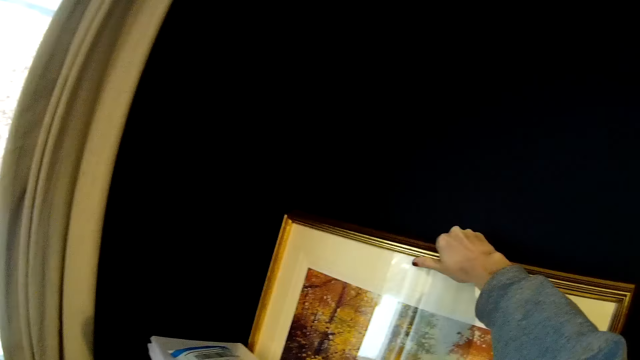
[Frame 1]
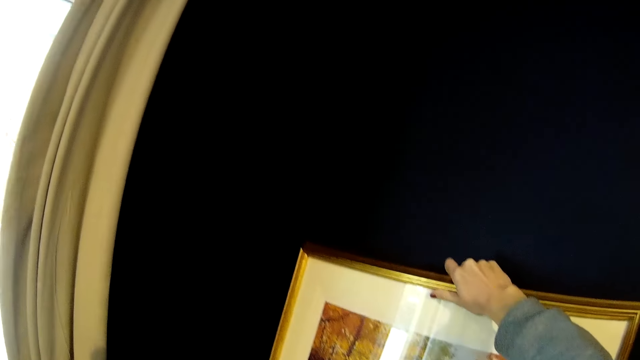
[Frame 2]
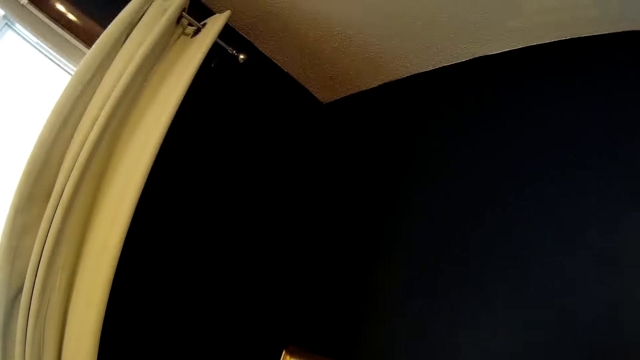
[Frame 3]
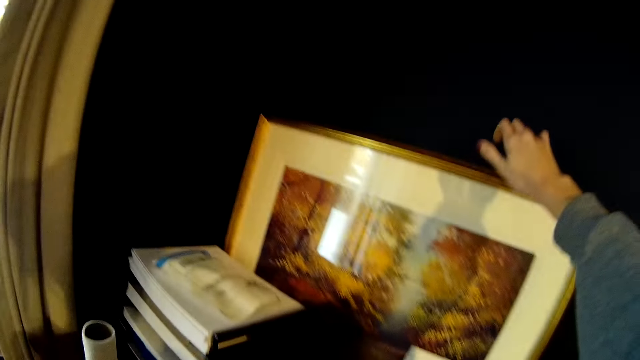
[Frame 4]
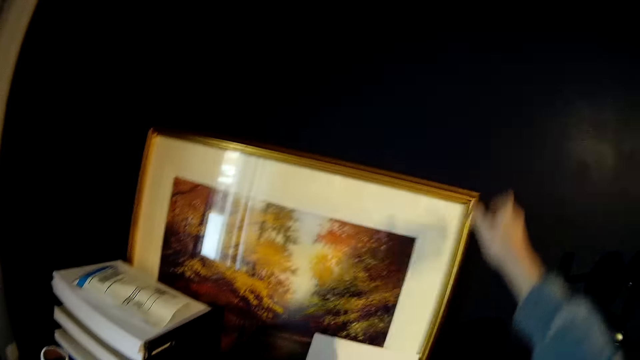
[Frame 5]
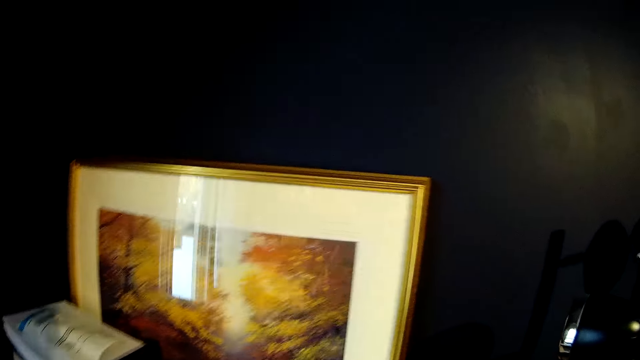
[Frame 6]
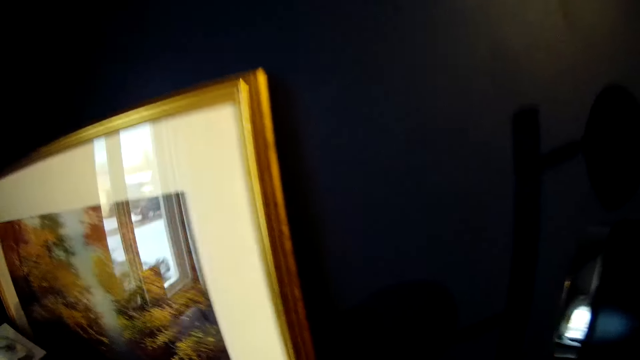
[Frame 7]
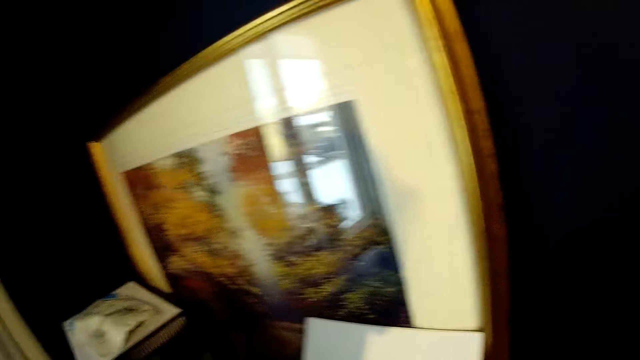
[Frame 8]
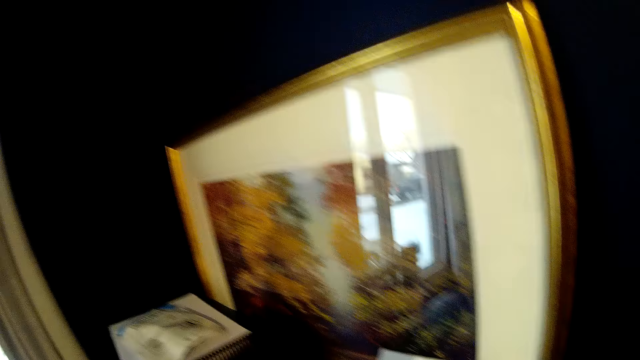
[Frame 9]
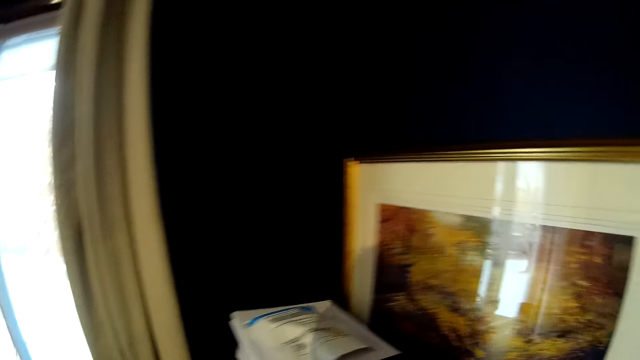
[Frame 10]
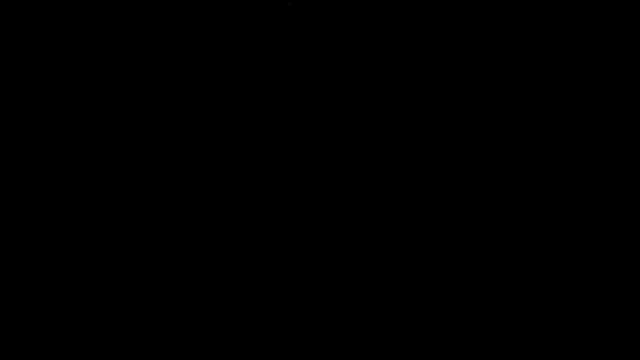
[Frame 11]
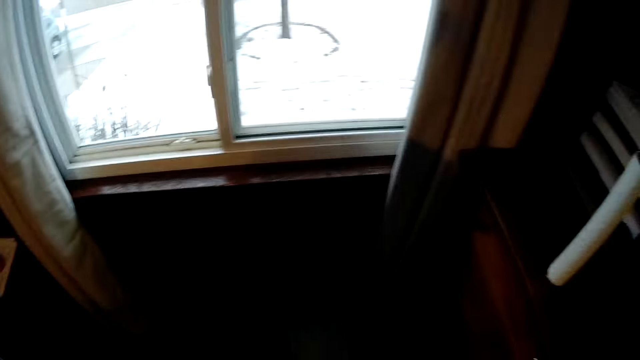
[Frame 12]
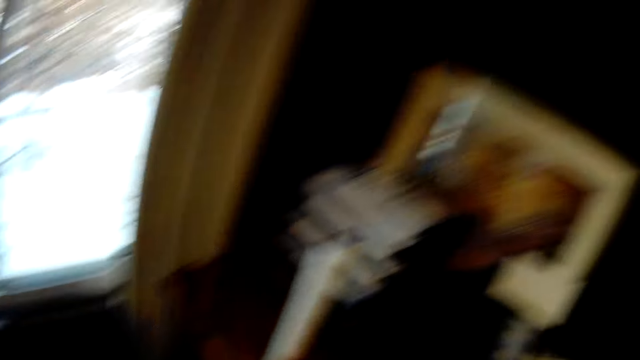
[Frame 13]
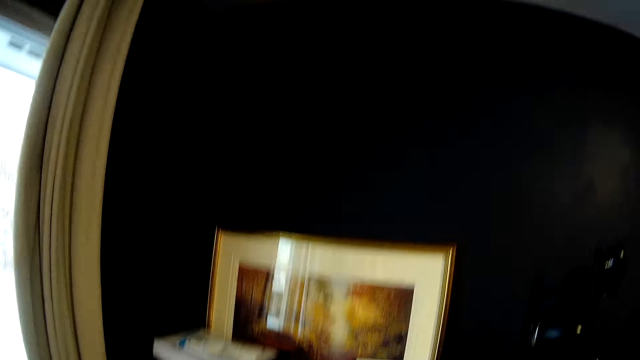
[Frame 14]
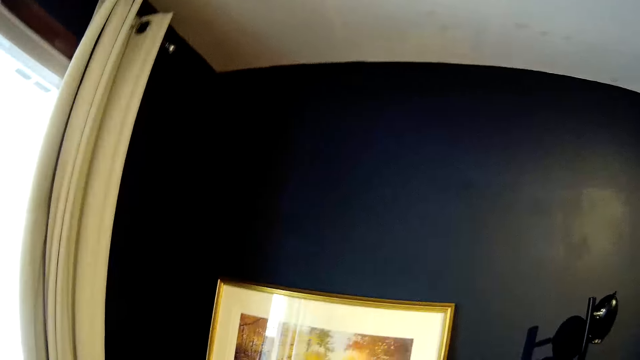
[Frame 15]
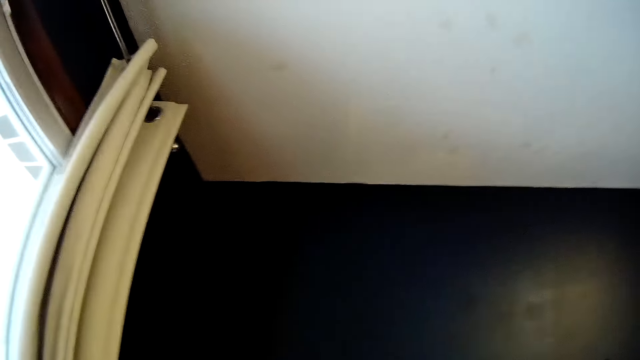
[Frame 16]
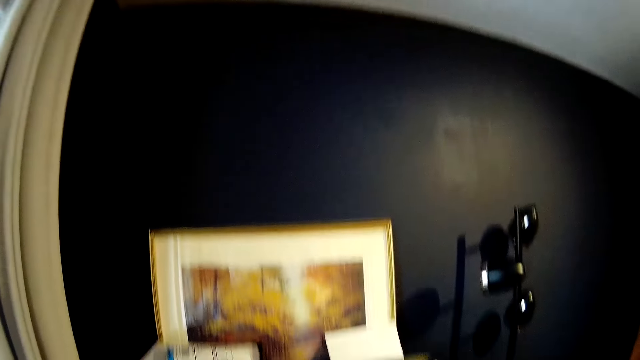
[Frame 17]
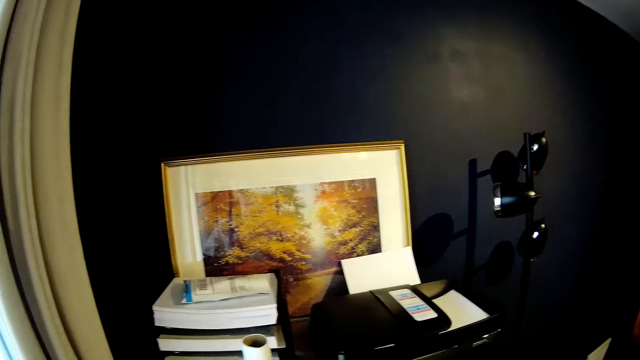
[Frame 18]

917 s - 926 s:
The camera wearer puts the photo frame against the wall. They turn around.

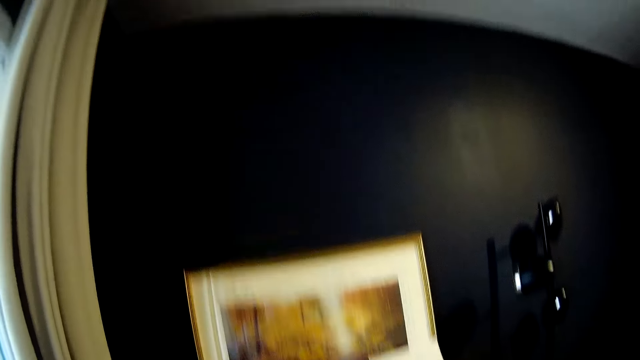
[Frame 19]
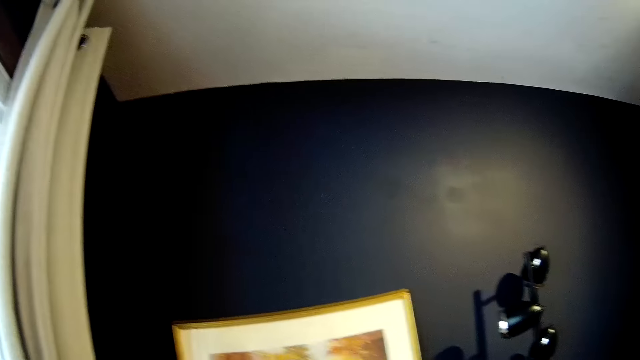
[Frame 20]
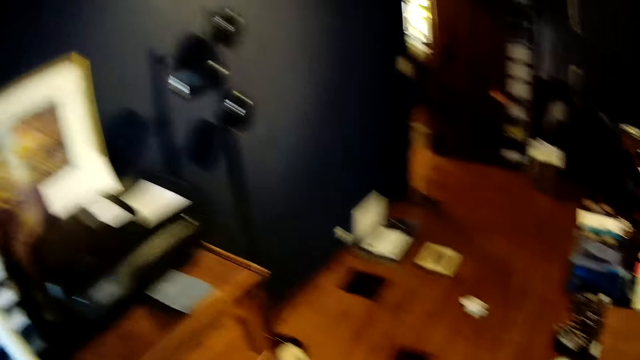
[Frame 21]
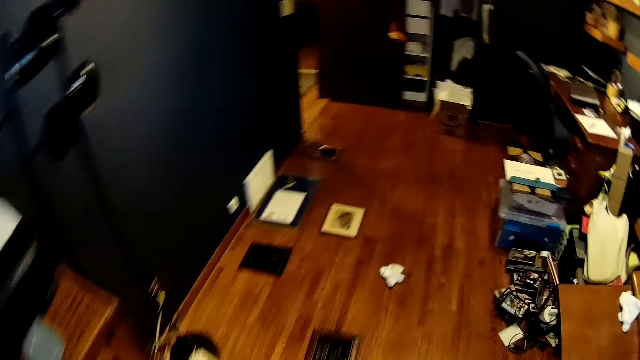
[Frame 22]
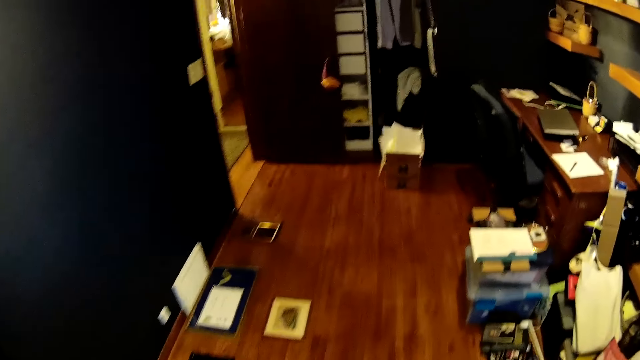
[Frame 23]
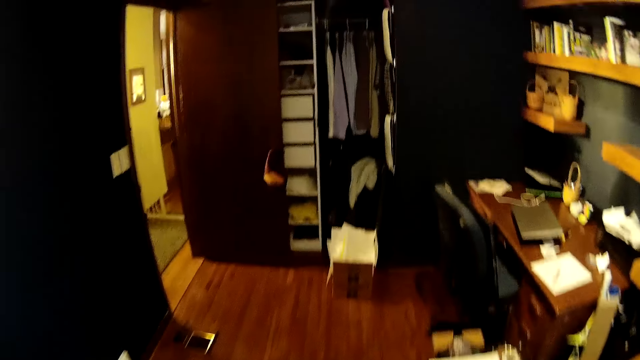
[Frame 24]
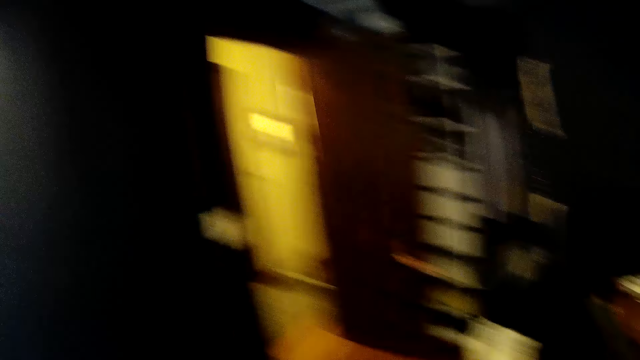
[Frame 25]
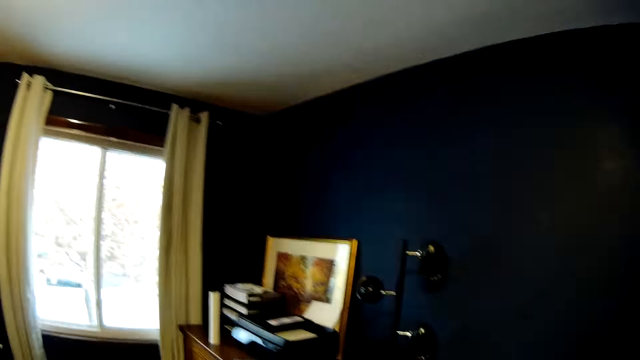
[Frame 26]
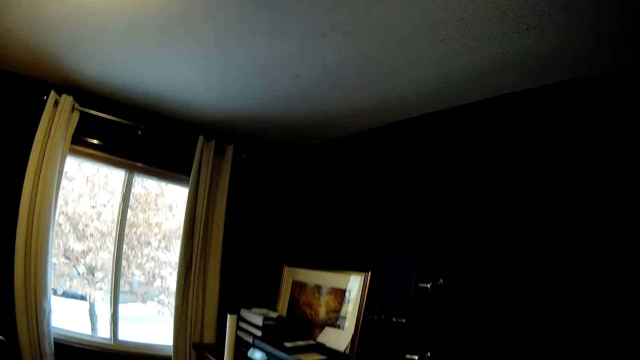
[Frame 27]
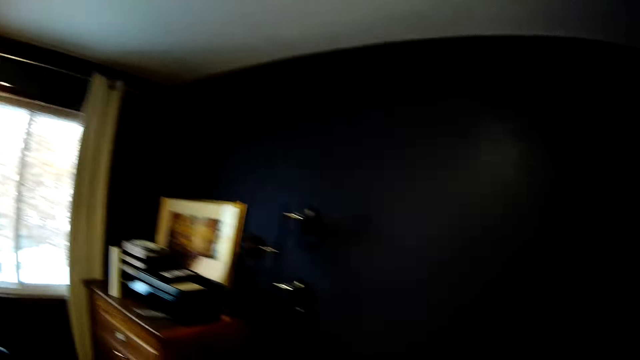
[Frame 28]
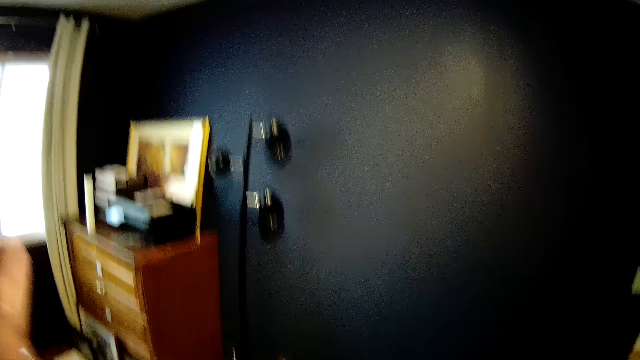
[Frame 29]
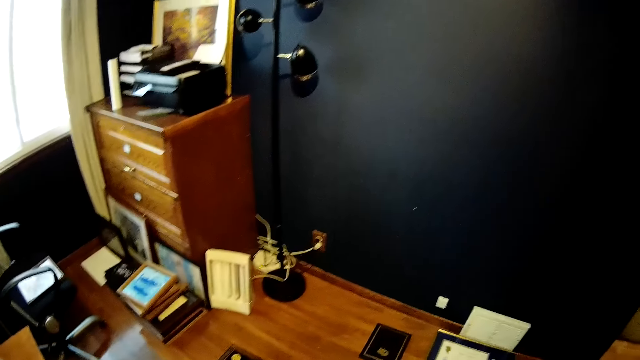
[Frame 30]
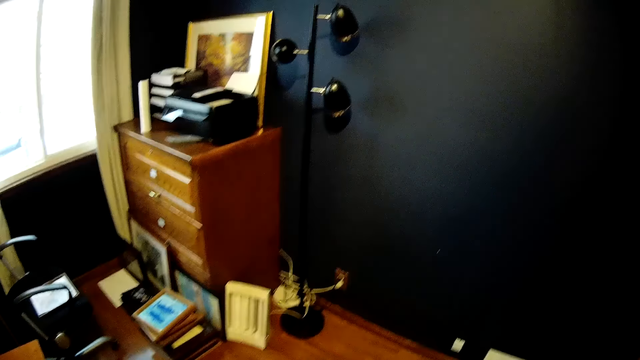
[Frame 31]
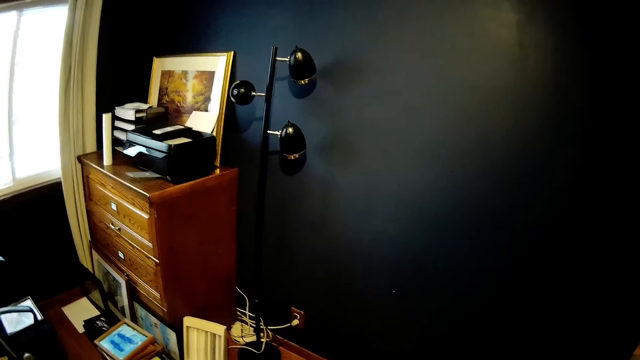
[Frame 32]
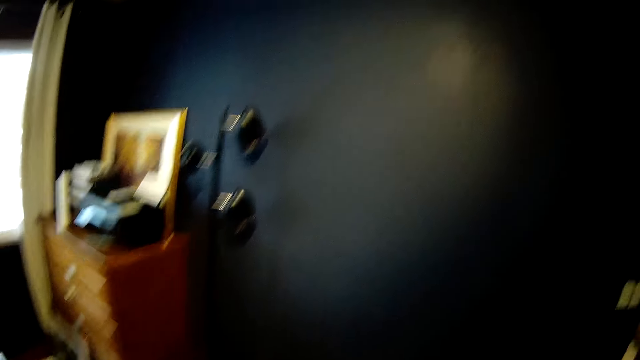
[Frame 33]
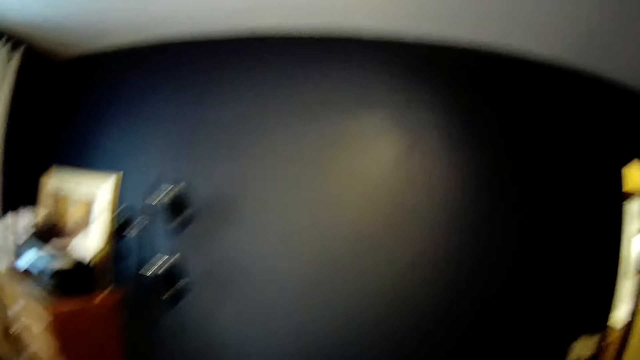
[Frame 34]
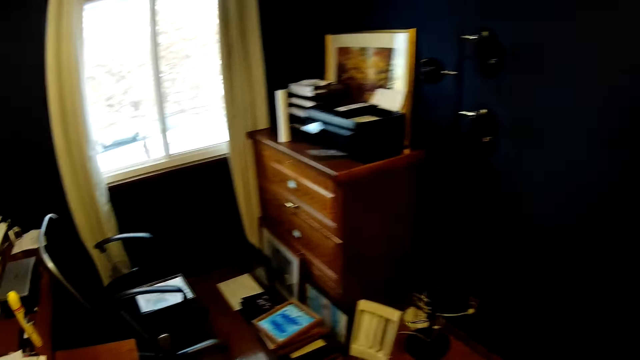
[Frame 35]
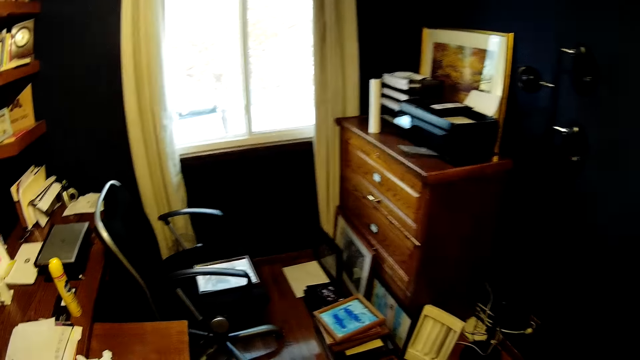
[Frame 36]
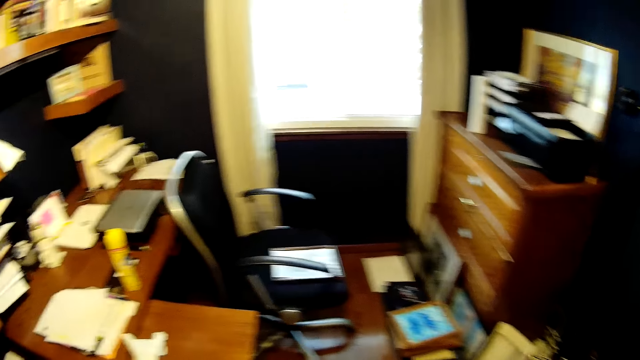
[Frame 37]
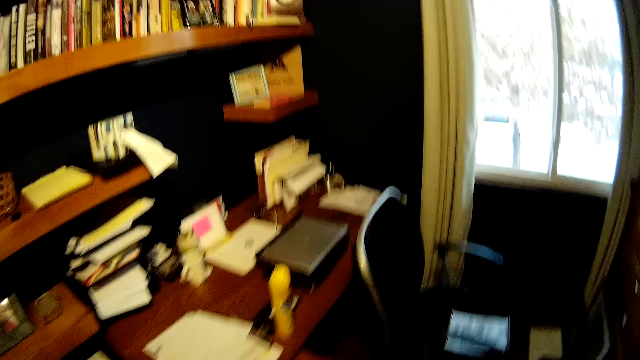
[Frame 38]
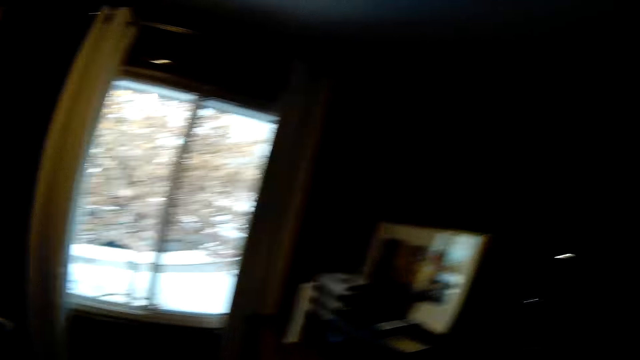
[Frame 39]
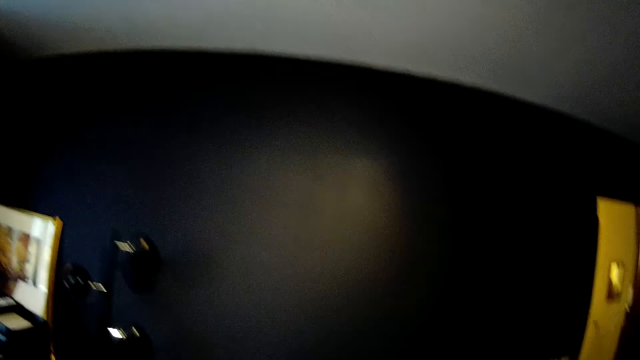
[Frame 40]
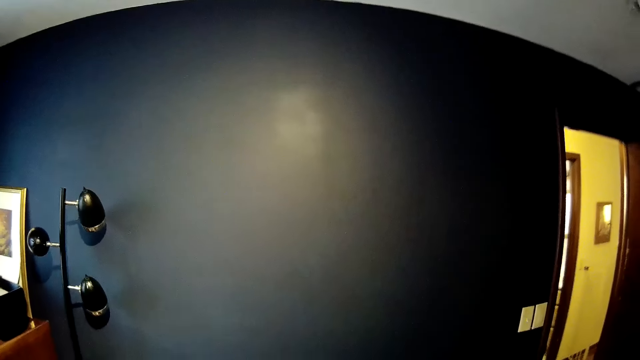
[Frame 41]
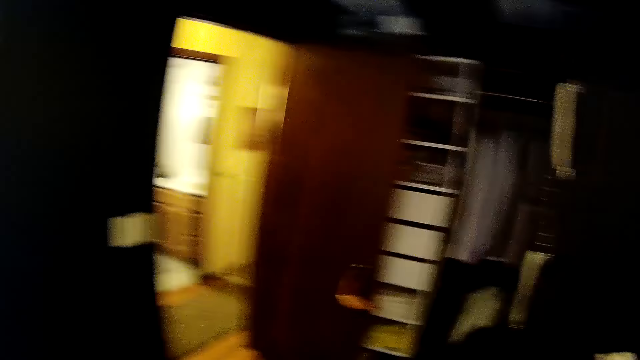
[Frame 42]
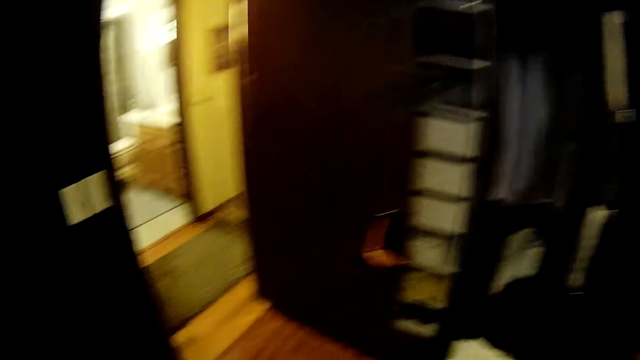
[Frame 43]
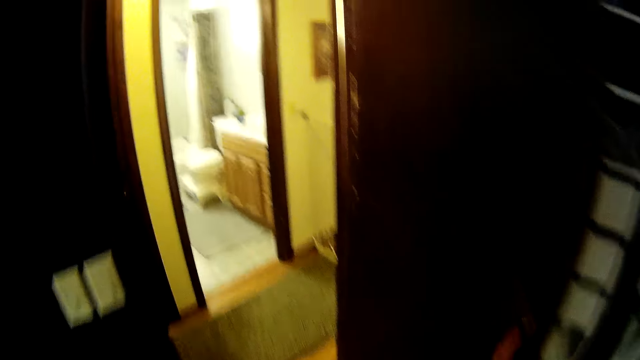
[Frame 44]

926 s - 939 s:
The camera wearer walks around the room and turns around.
